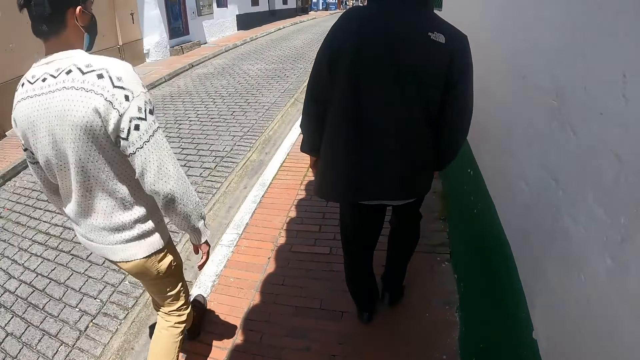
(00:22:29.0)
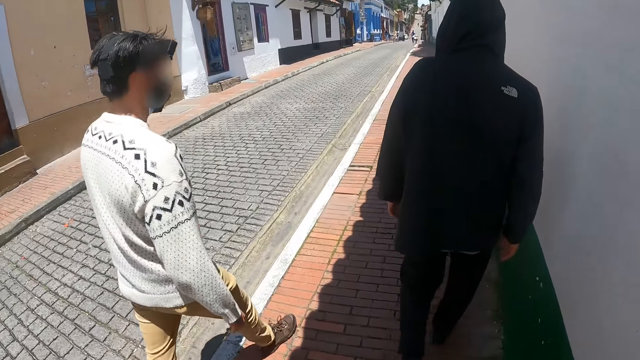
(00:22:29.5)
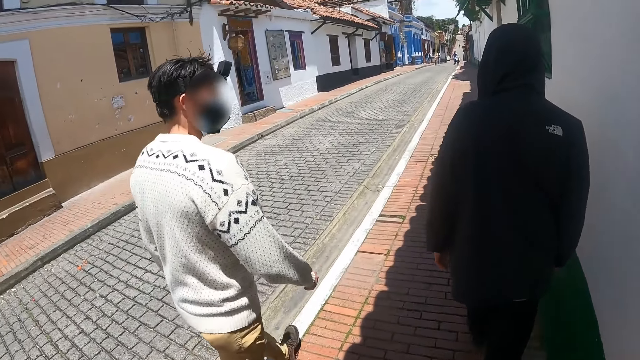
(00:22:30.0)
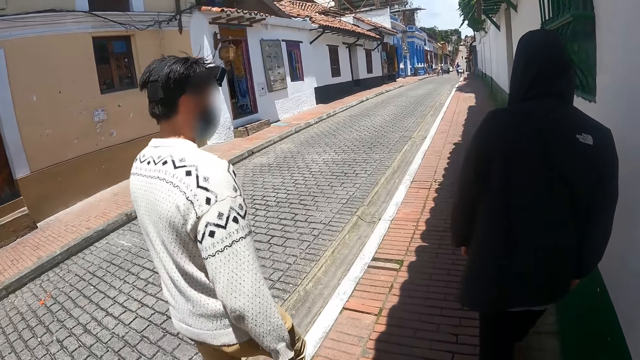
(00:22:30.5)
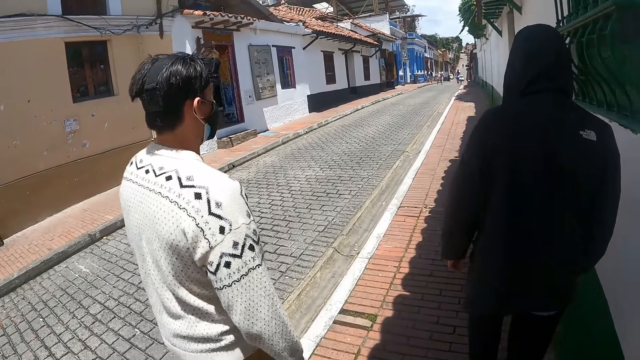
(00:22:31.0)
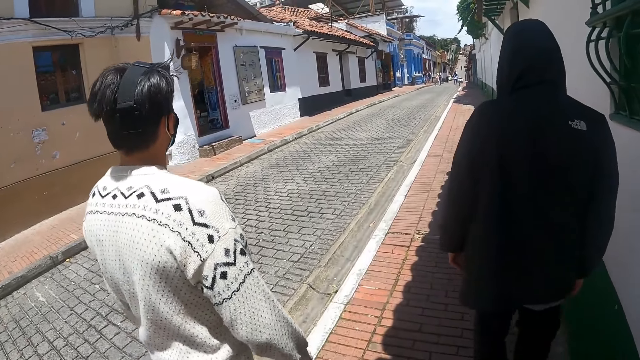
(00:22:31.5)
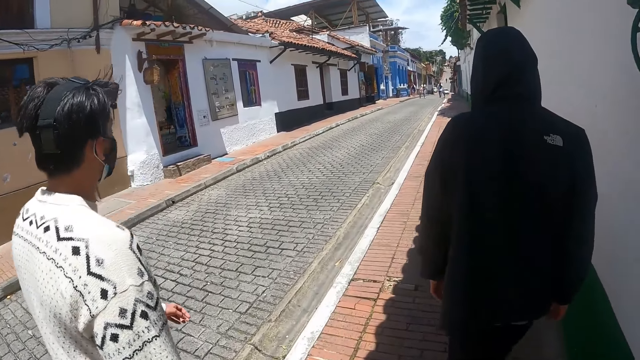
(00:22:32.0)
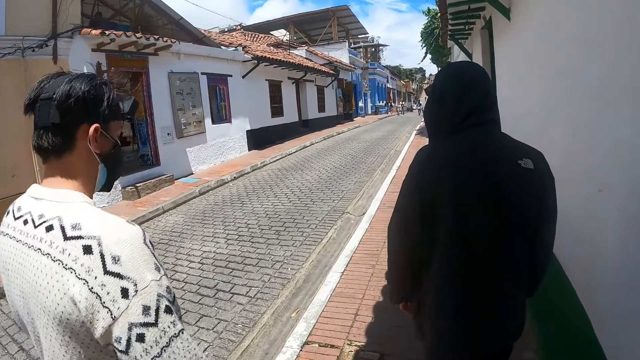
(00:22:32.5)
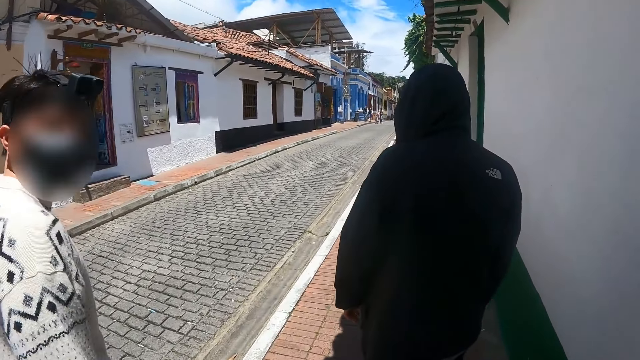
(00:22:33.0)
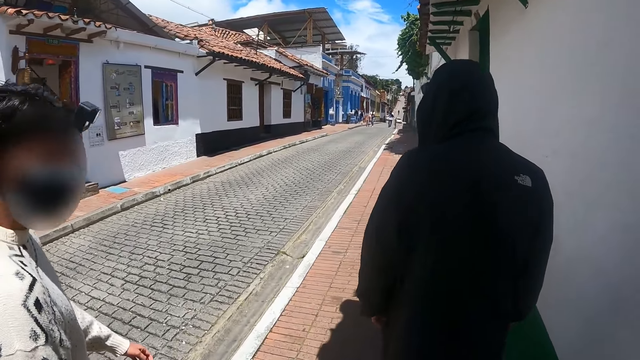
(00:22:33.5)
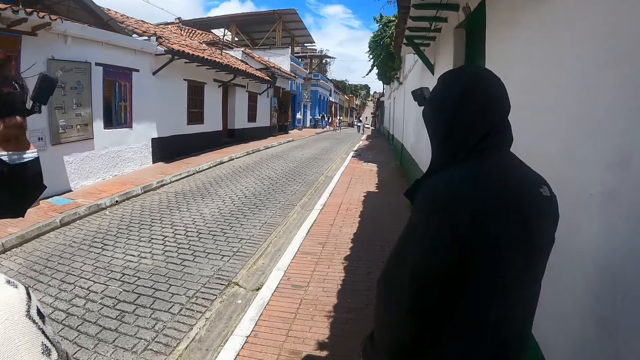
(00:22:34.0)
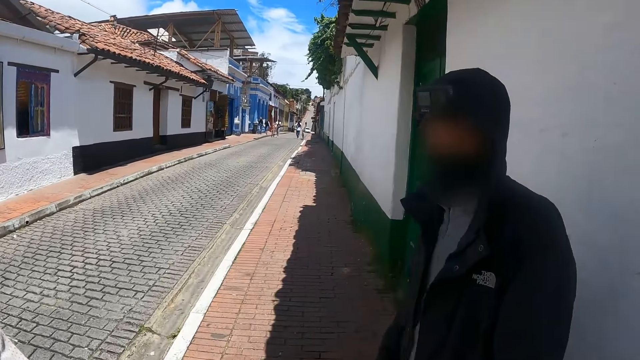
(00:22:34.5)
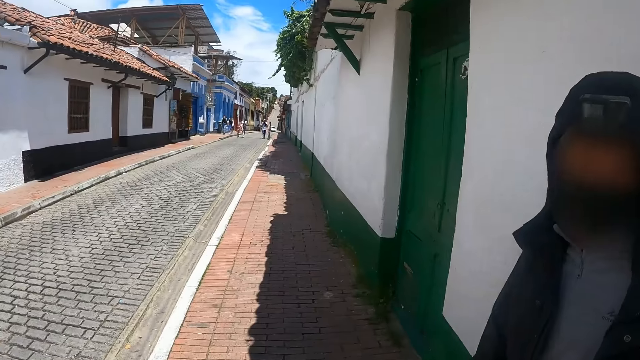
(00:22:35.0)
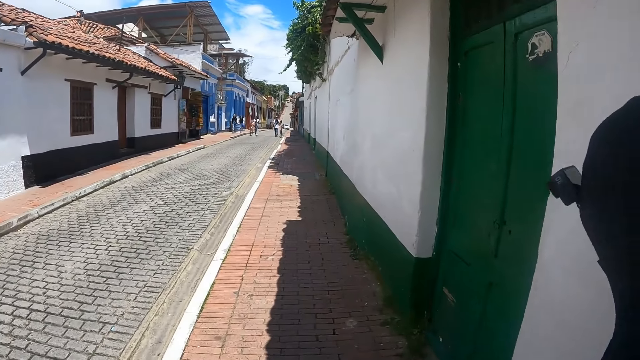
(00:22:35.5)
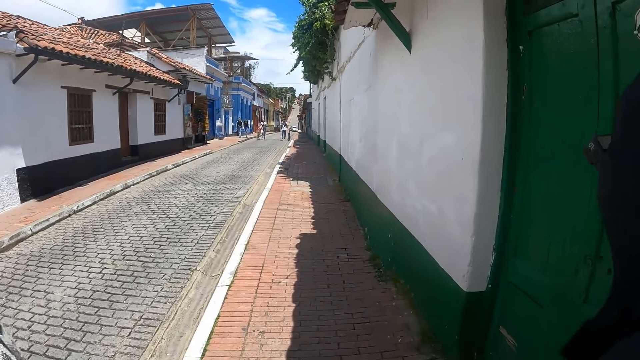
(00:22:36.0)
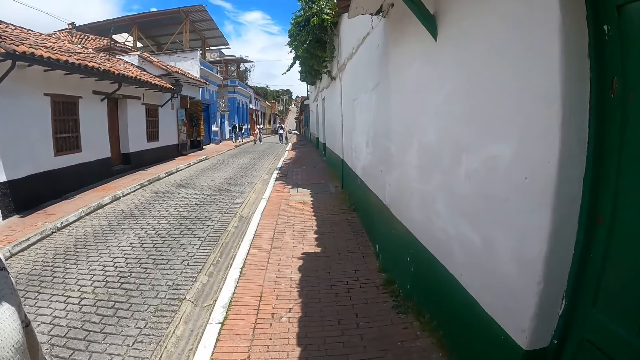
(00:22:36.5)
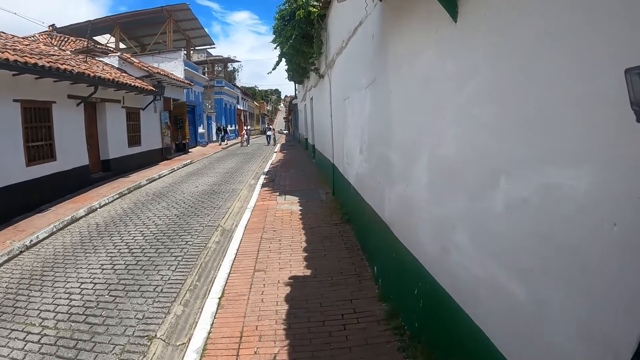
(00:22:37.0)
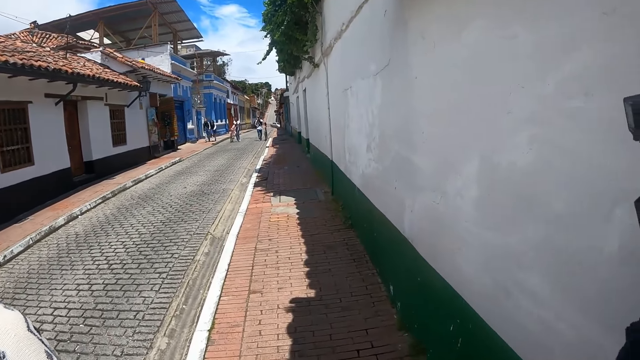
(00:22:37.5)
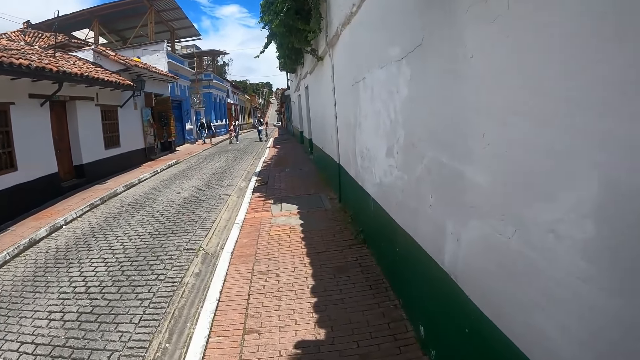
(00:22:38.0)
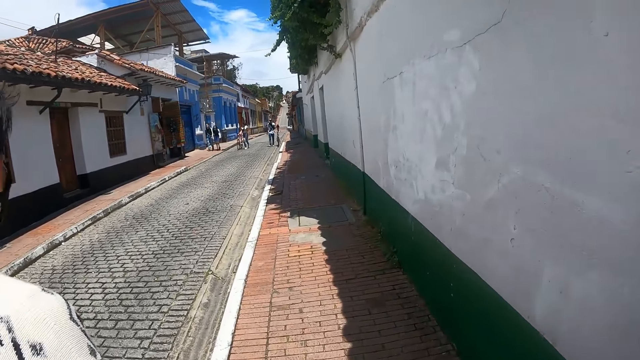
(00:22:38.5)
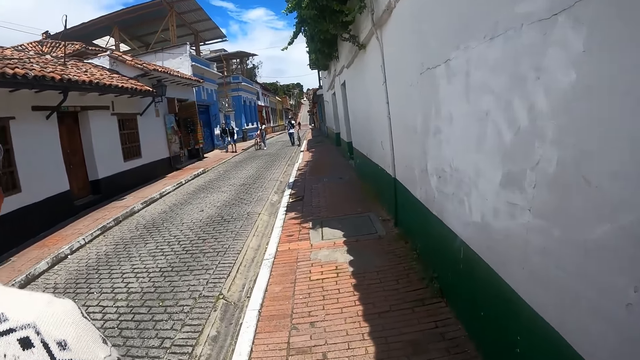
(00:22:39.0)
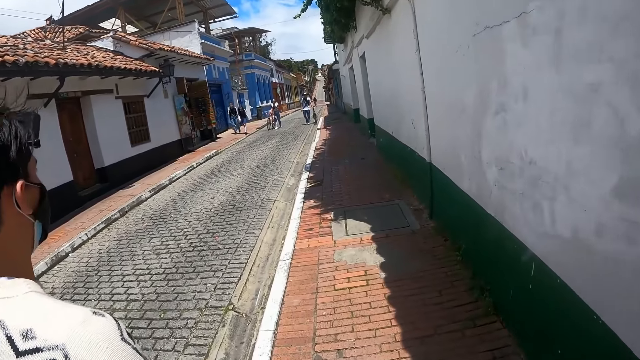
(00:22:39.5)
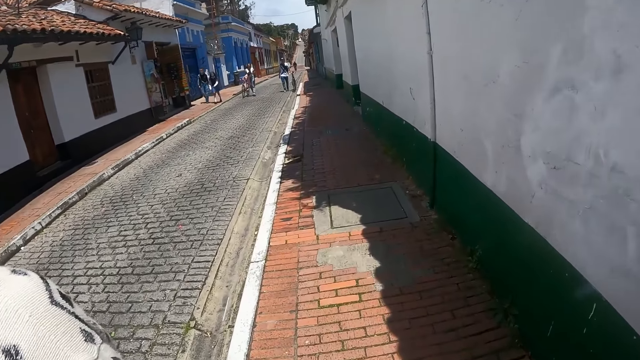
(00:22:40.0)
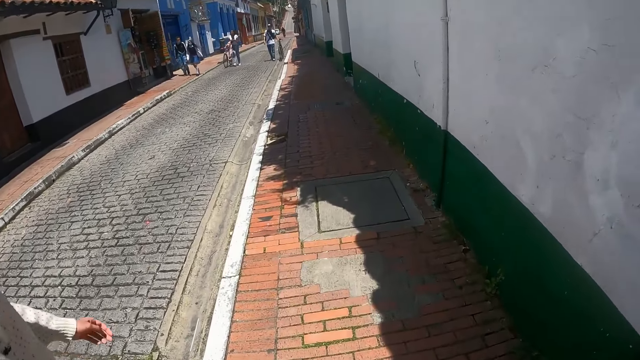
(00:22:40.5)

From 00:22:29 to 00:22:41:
The camera wearer looks at a man. They interact with the man. They interact with another man. The other man looks at the camera wearer. The camera wearer walks on the sidewalk.

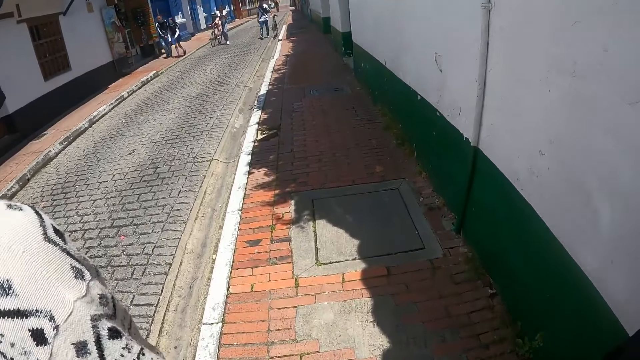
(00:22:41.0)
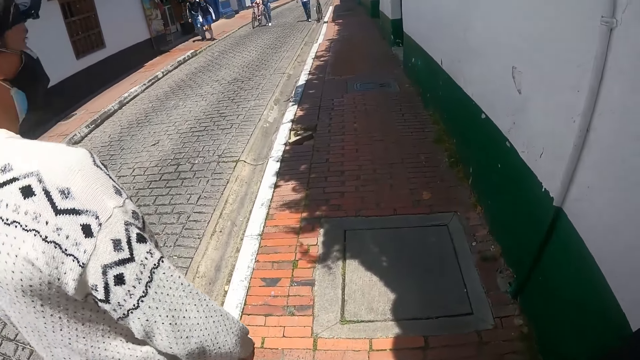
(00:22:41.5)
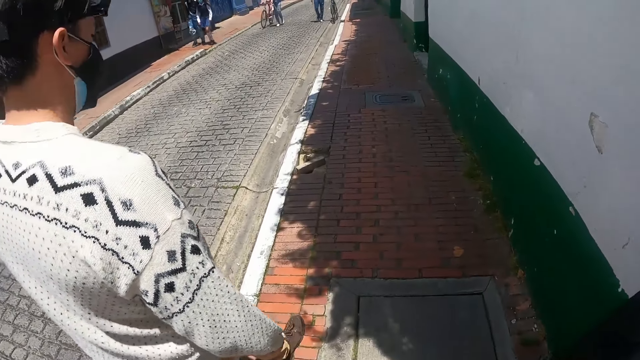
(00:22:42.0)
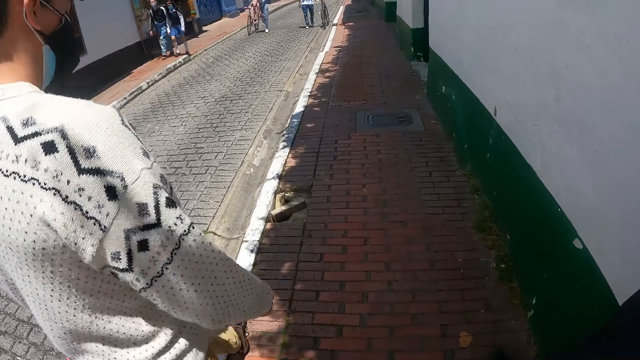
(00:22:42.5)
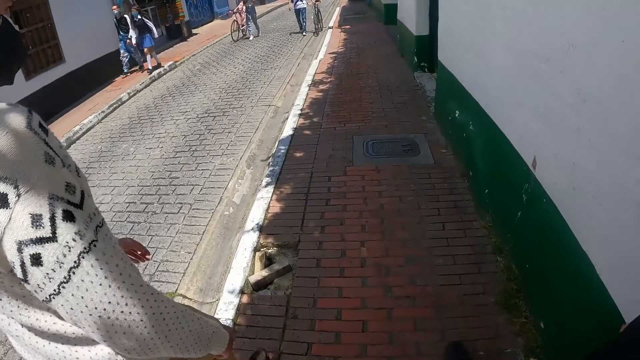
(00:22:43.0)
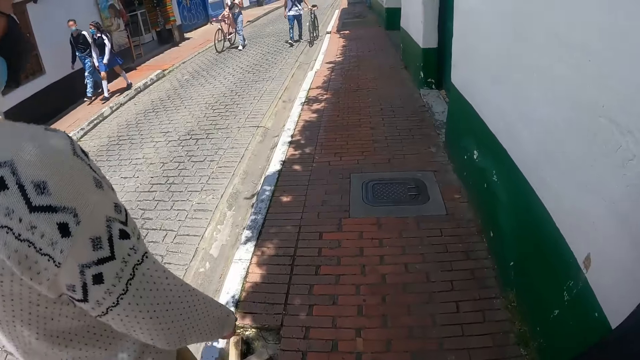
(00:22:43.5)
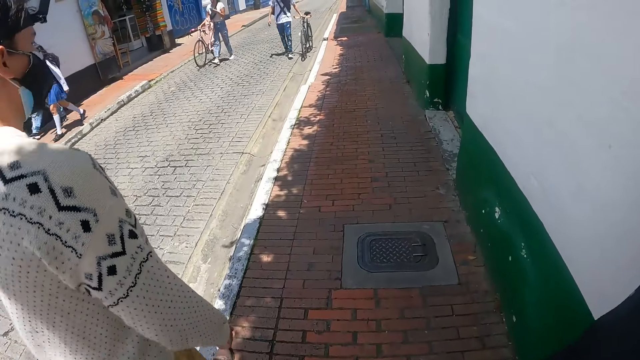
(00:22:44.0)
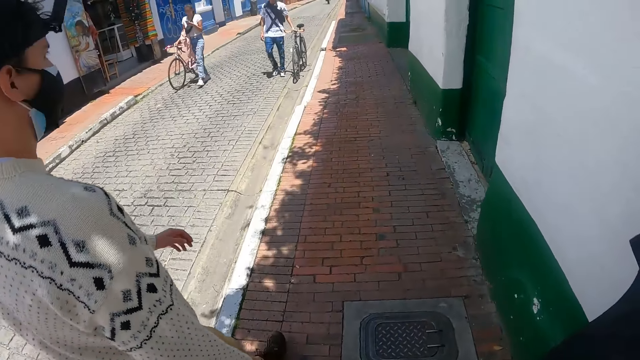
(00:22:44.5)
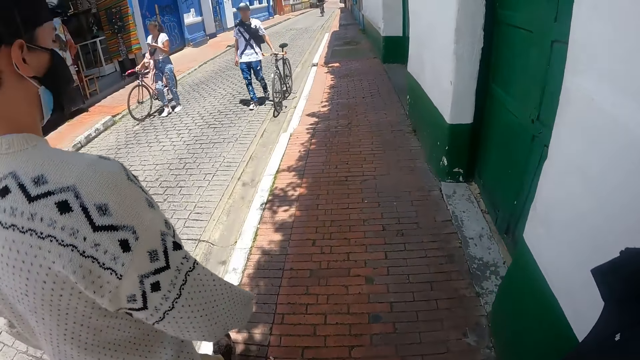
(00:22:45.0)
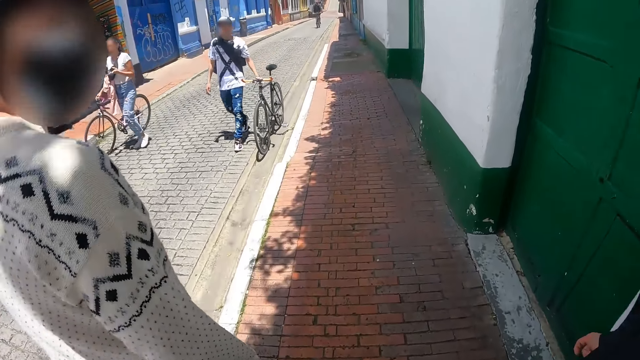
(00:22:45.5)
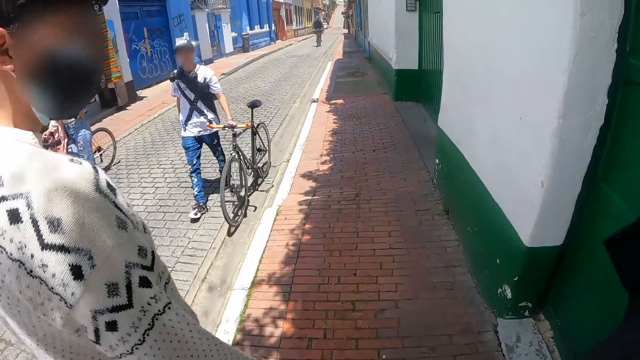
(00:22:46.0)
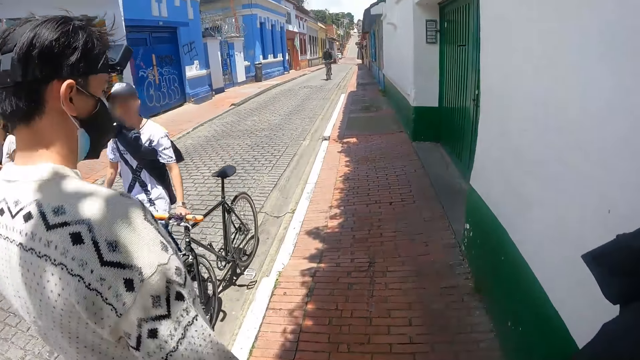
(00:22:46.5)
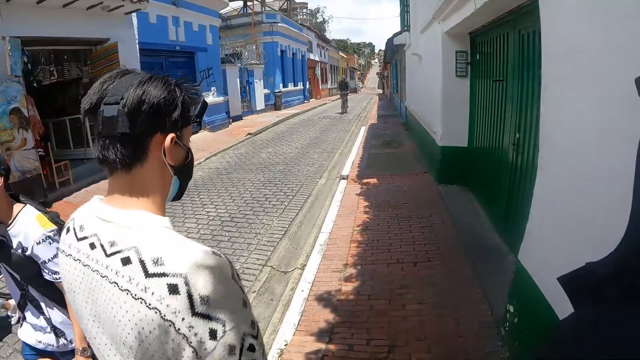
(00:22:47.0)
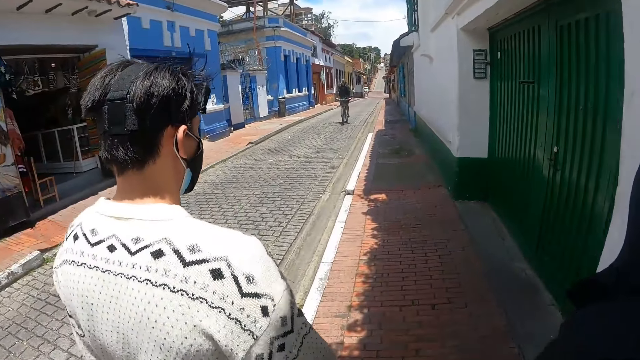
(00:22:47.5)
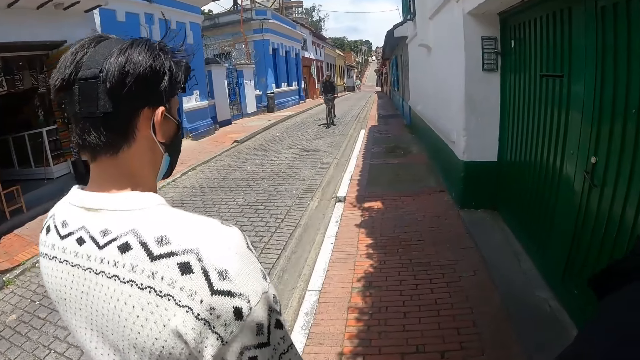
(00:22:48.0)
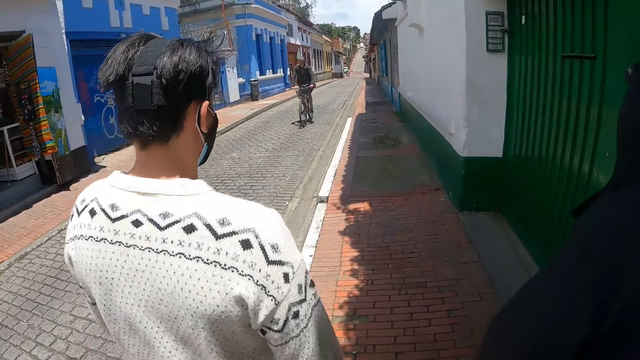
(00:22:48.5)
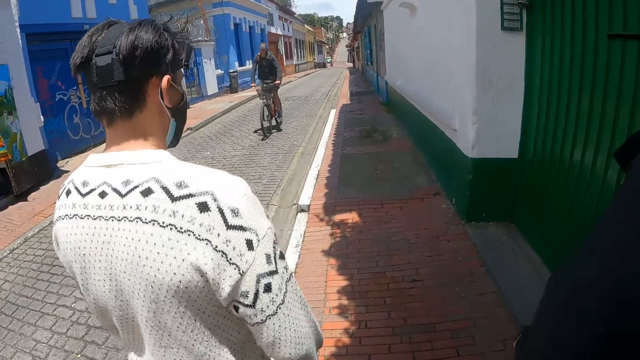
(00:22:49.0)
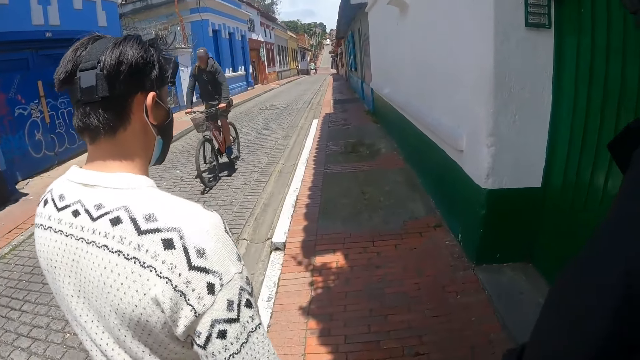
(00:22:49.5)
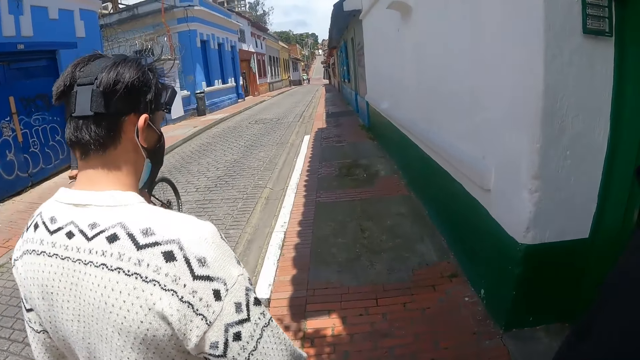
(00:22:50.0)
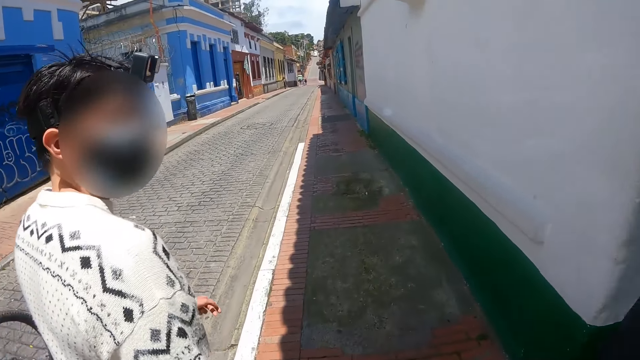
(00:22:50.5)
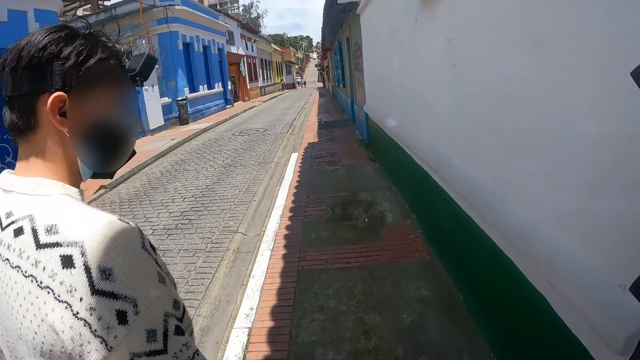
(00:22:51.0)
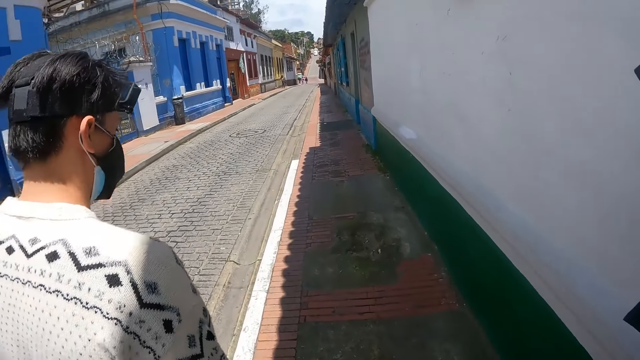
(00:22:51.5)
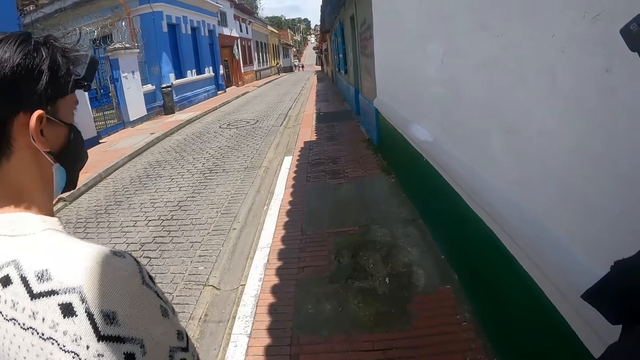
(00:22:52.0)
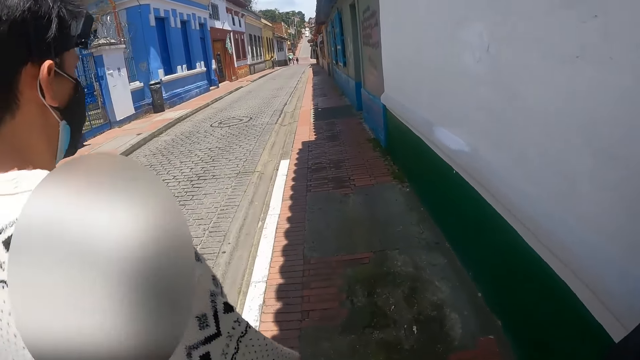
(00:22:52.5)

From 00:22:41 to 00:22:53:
The camera wearer converses with a man. They look at a cyclist. They walk behind the man. They look at the man.
